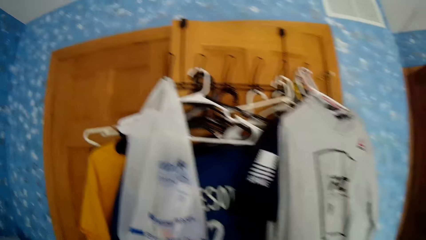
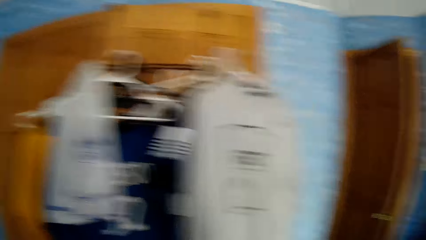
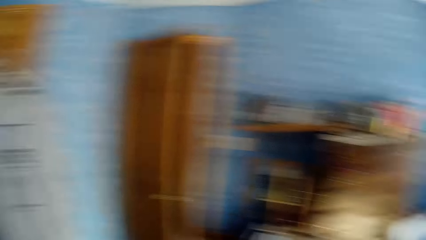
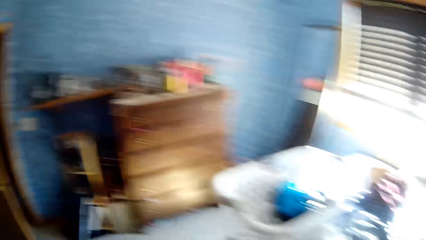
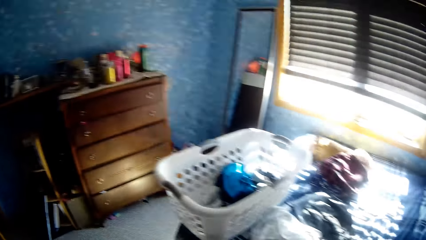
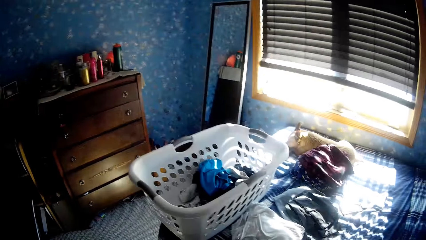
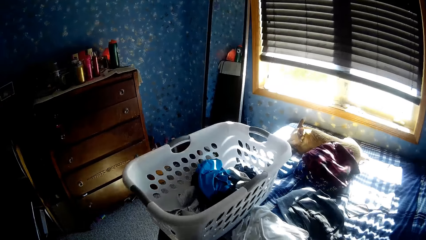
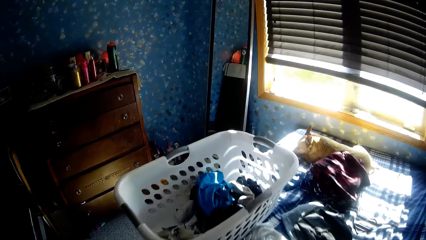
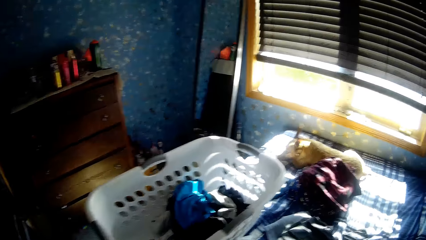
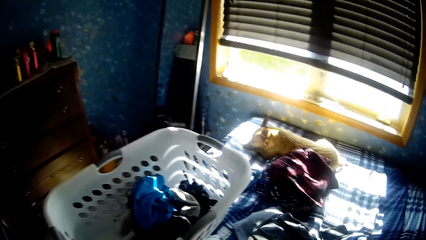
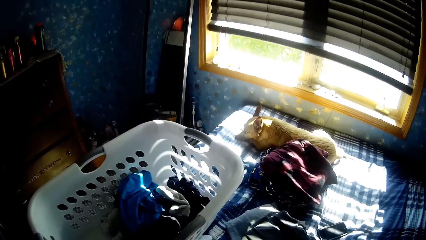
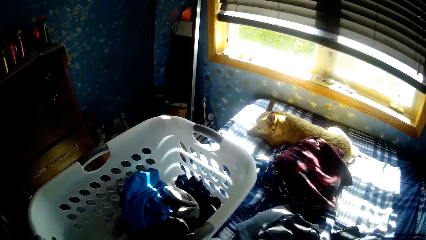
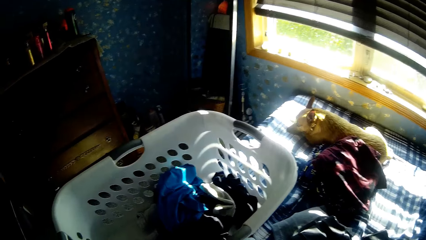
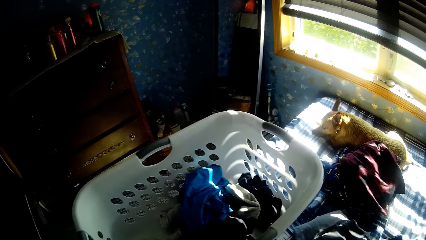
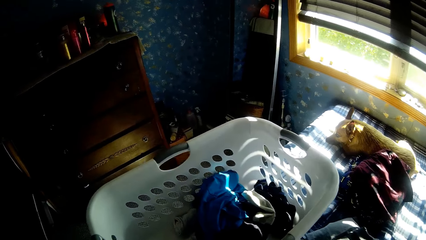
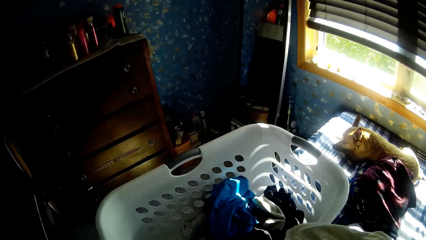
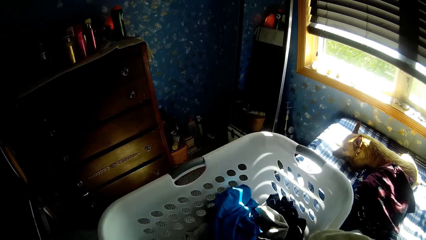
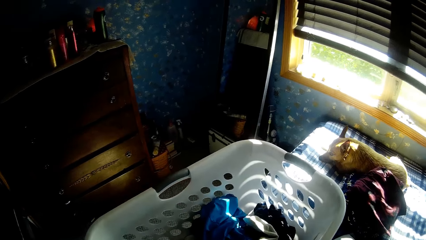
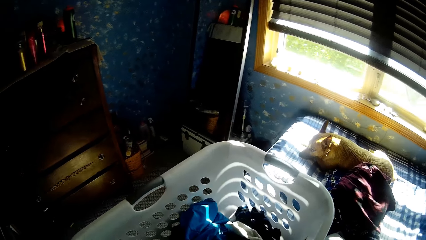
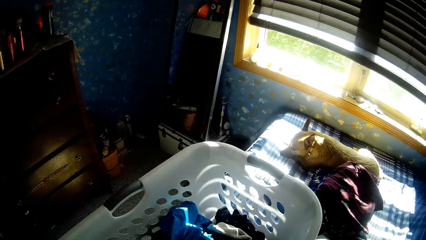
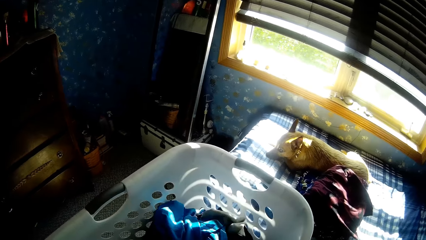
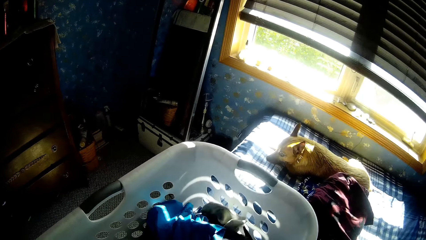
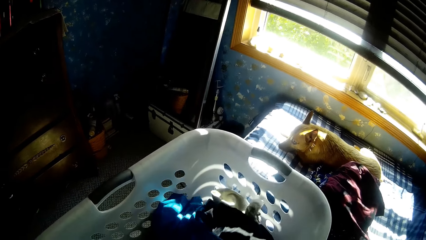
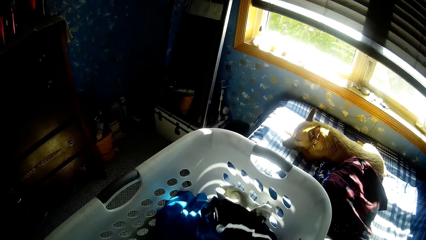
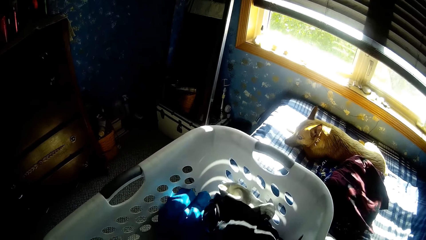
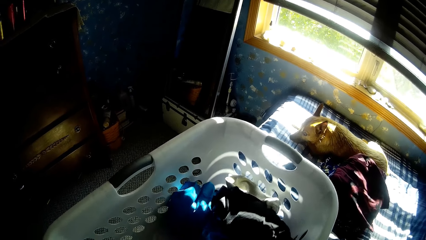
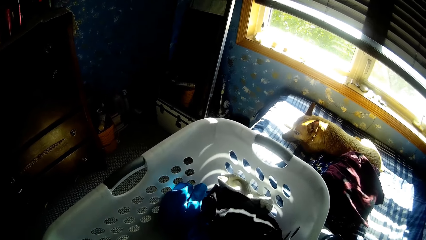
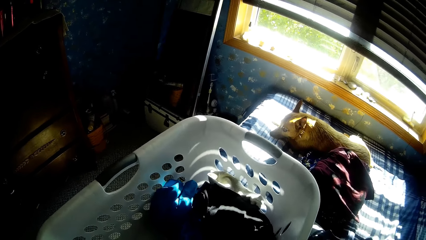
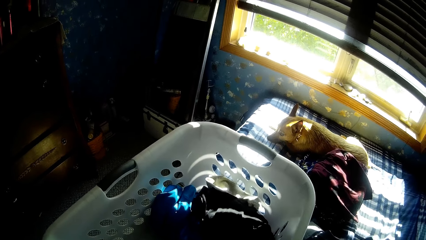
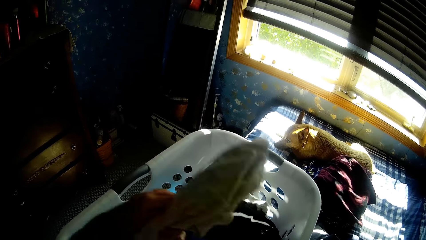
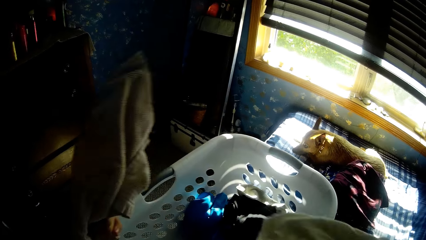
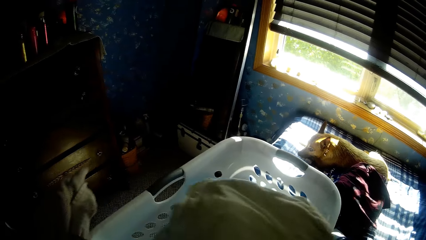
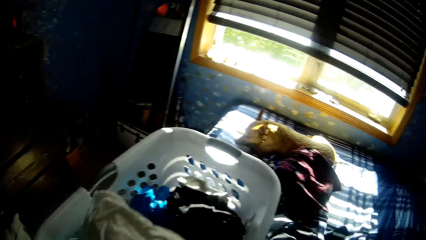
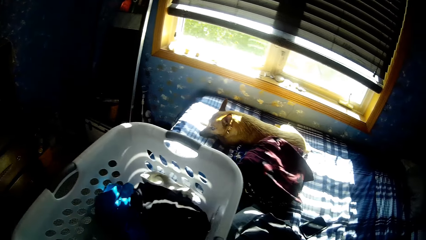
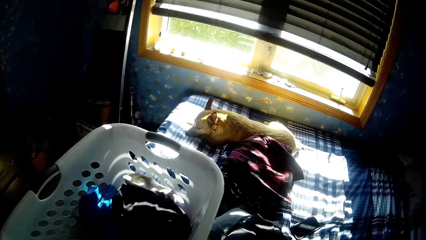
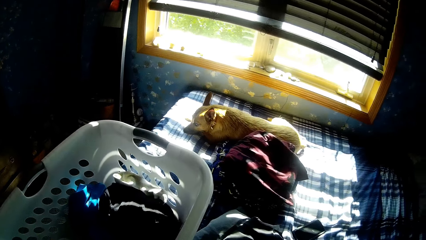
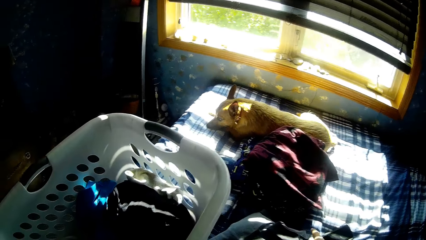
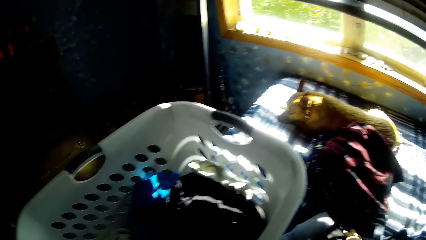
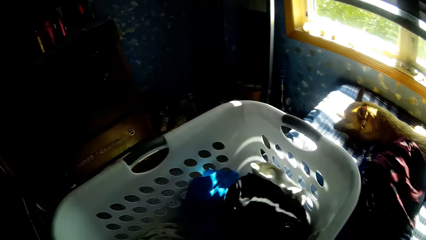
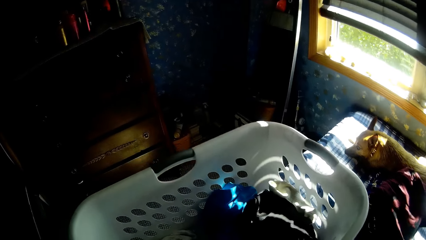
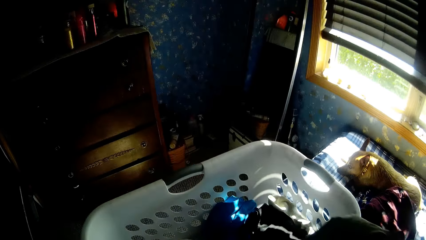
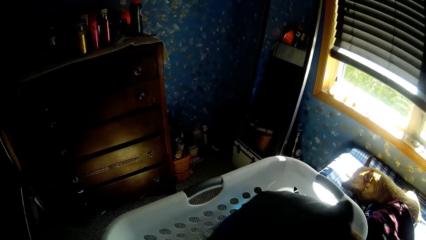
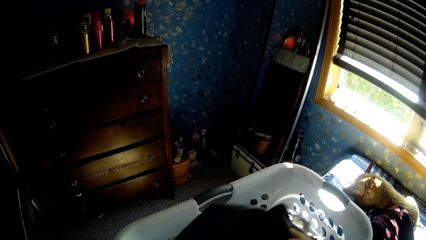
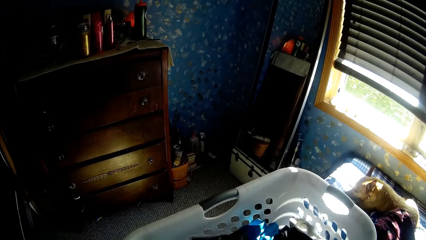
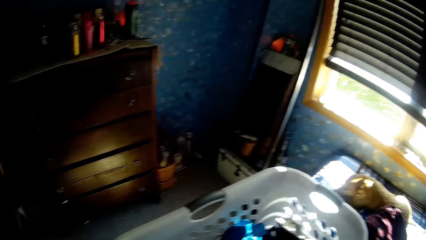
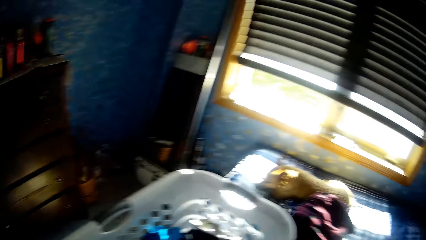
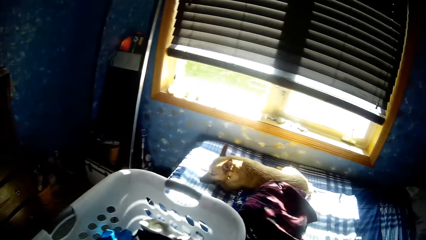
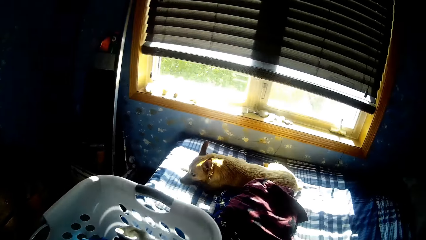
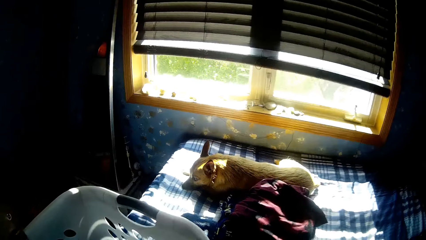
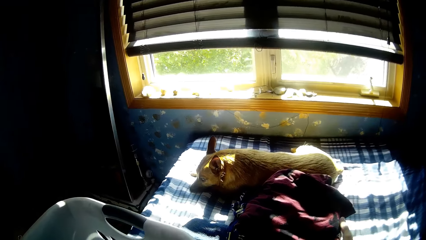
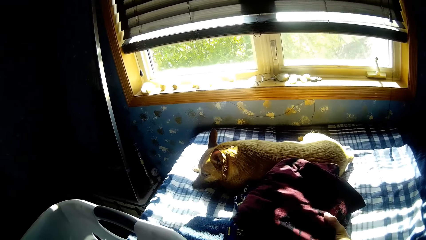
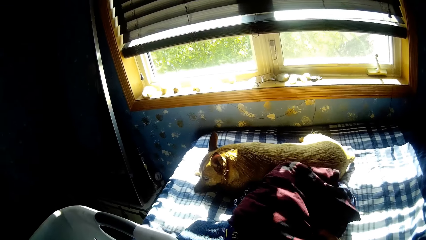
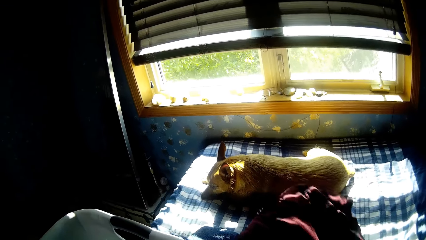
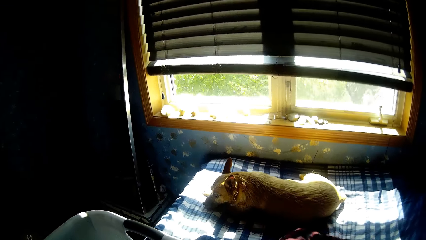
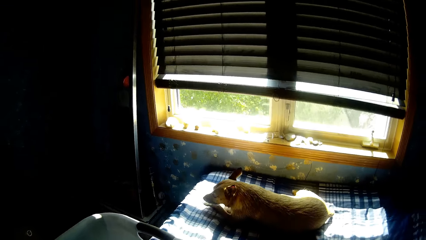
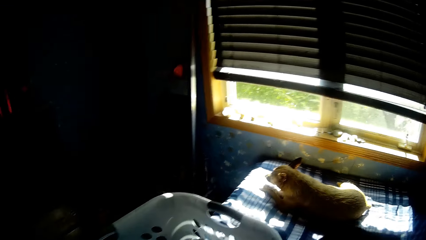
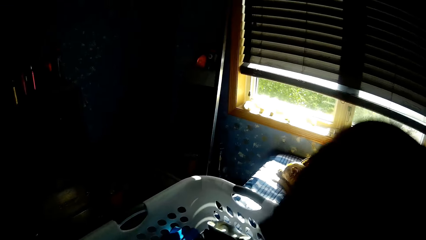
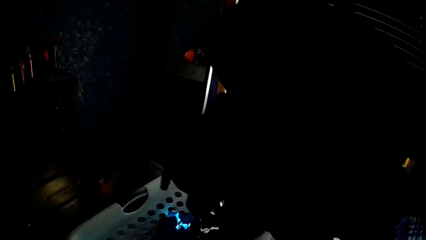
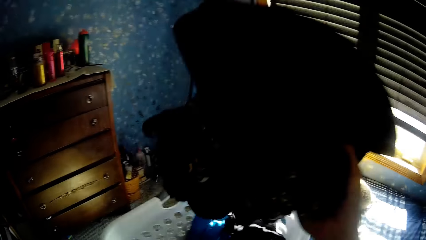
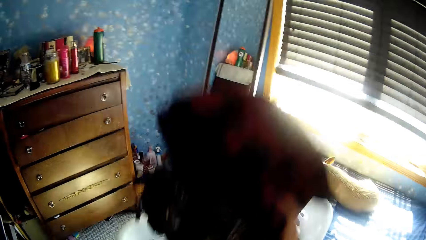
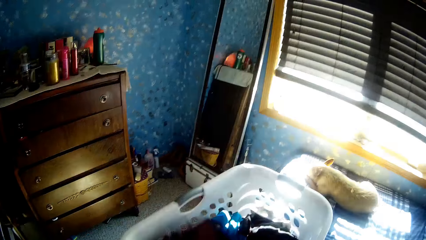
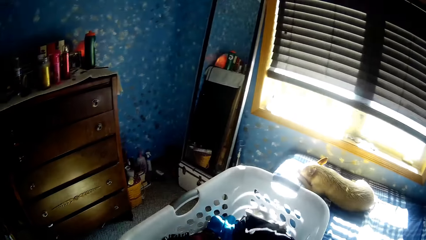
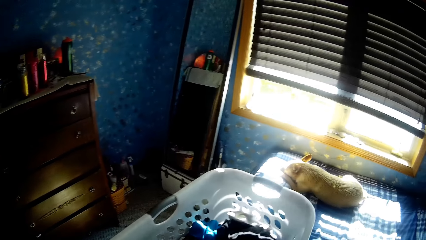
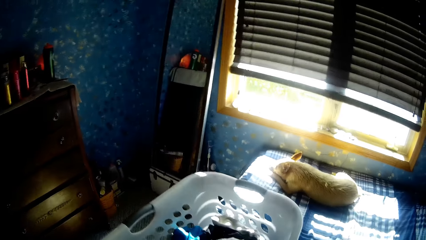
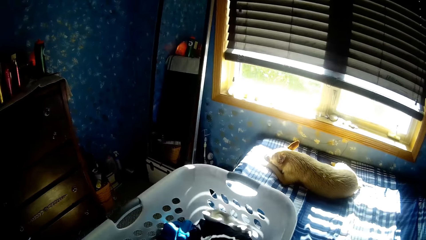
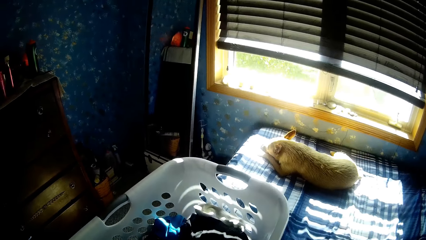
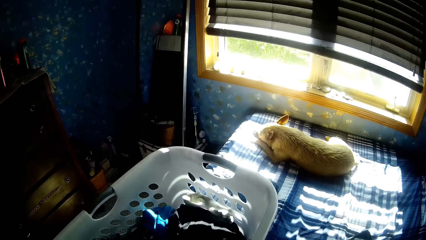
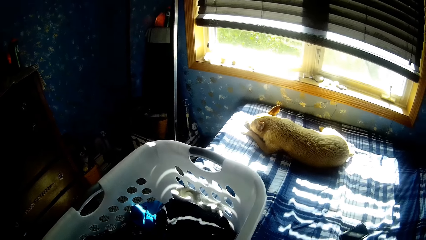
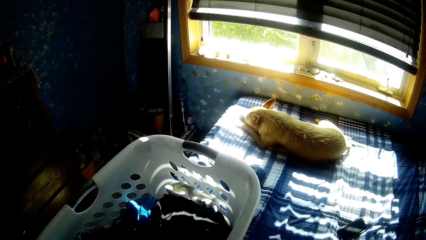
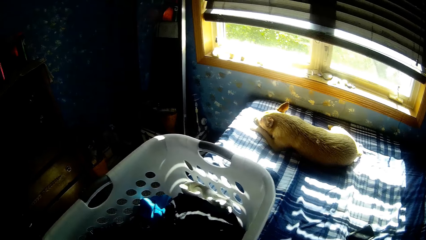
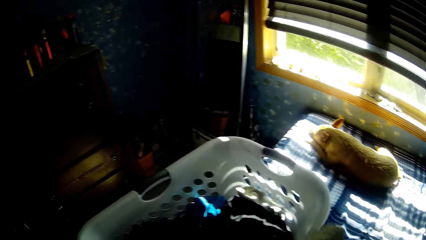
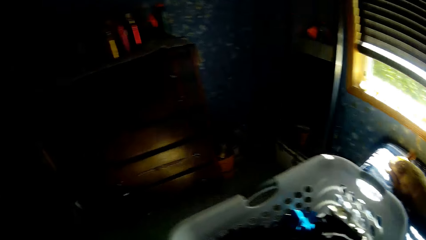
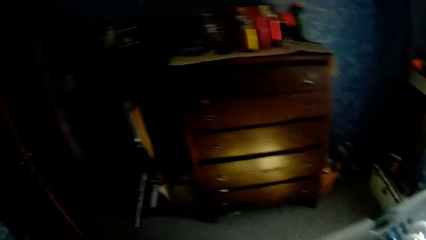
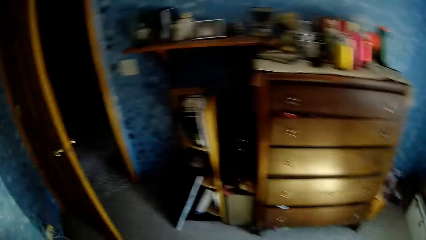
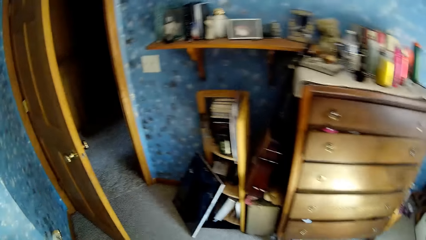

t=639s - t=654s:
The camera wearer holds a cloth. They pick up the cloth from the bucket. They touch the cloths in the laundry basket. They put the cloth in the bucket. They take clothes from the bed. They put the clothes in the bucket.
